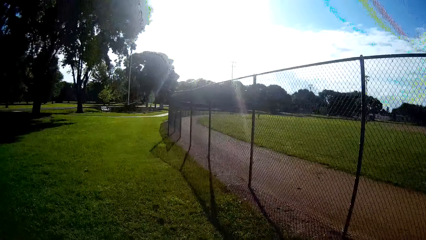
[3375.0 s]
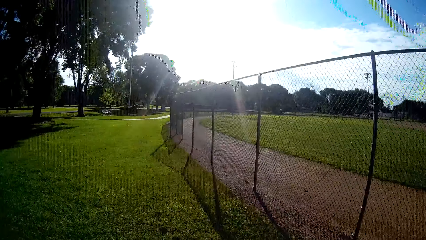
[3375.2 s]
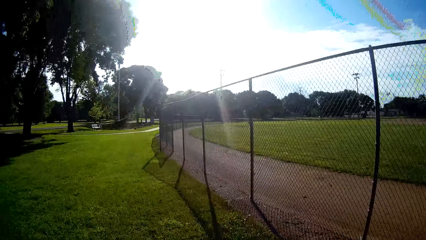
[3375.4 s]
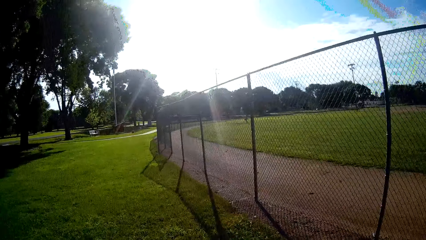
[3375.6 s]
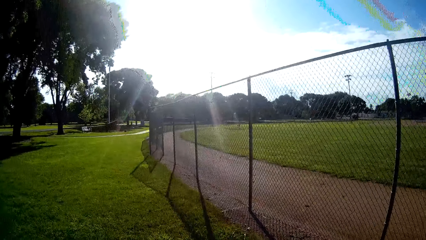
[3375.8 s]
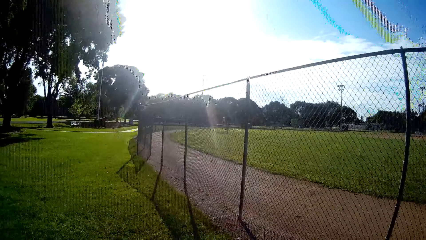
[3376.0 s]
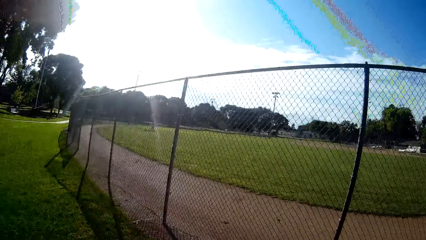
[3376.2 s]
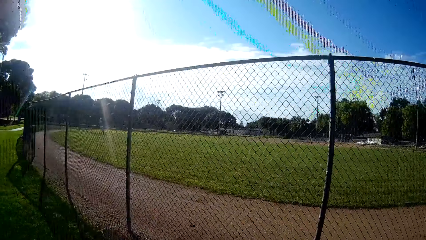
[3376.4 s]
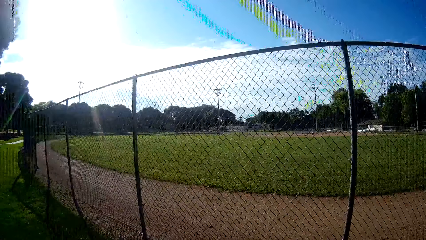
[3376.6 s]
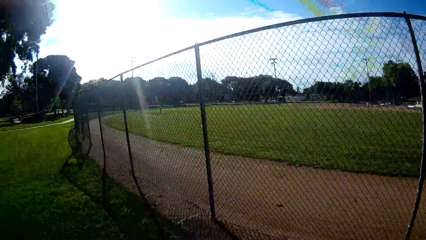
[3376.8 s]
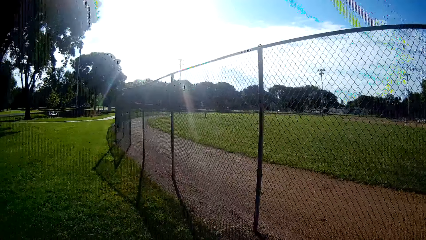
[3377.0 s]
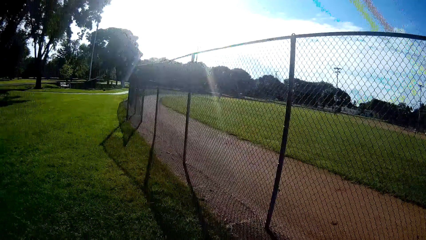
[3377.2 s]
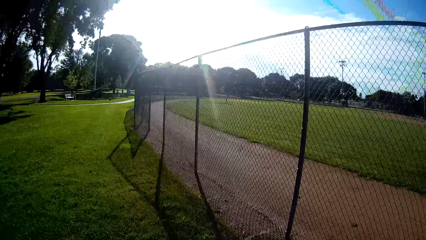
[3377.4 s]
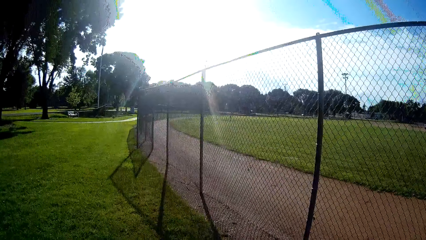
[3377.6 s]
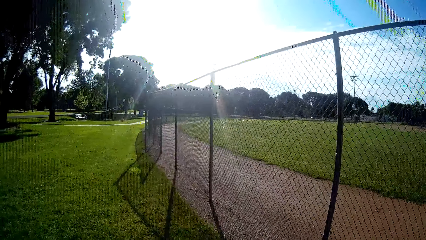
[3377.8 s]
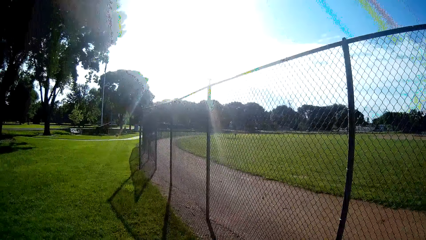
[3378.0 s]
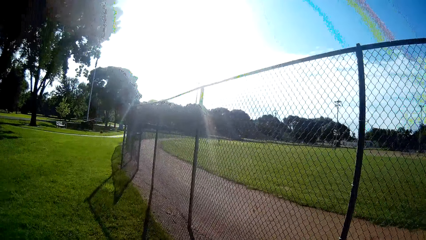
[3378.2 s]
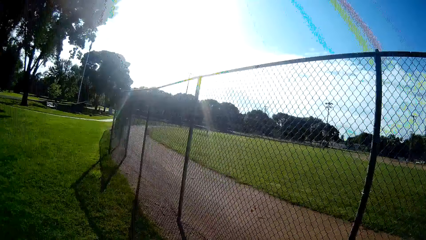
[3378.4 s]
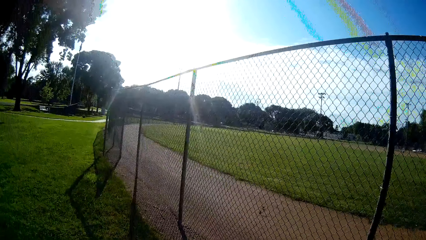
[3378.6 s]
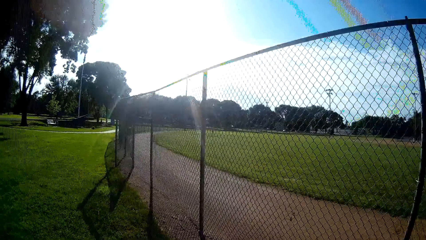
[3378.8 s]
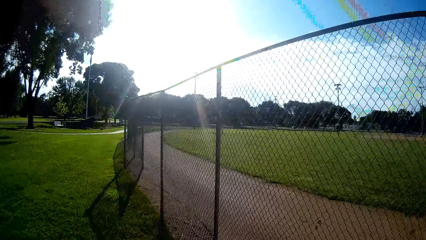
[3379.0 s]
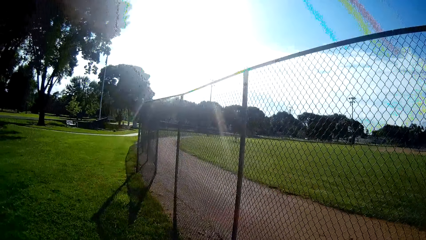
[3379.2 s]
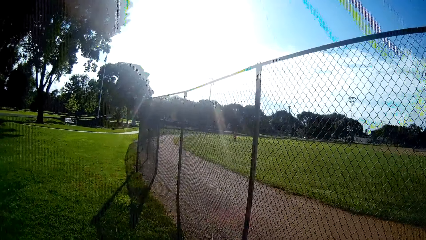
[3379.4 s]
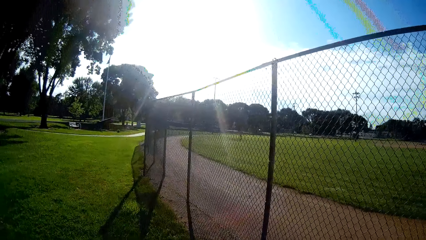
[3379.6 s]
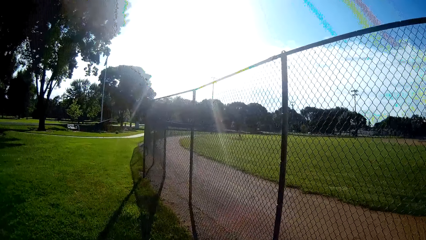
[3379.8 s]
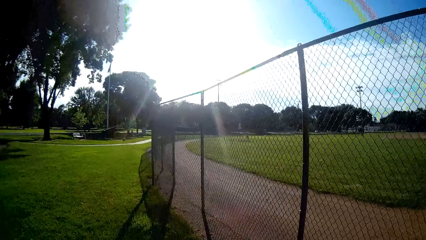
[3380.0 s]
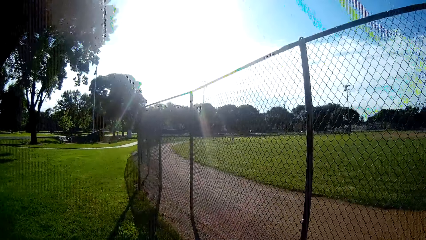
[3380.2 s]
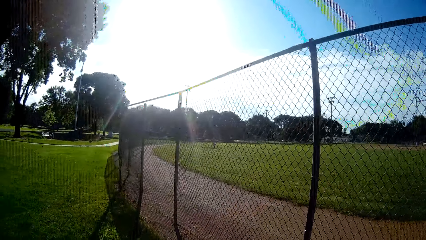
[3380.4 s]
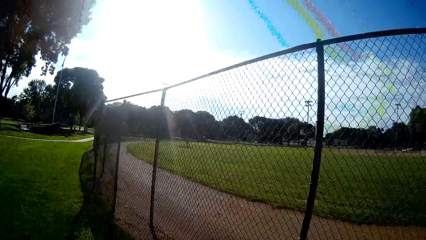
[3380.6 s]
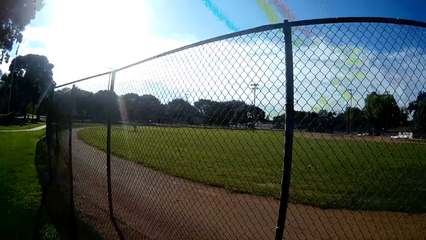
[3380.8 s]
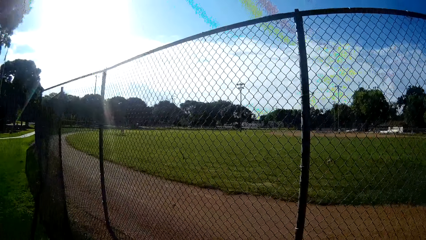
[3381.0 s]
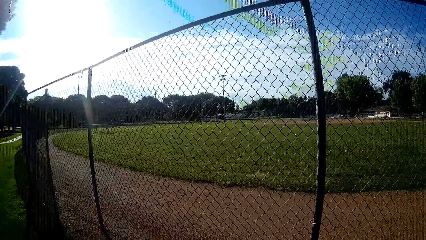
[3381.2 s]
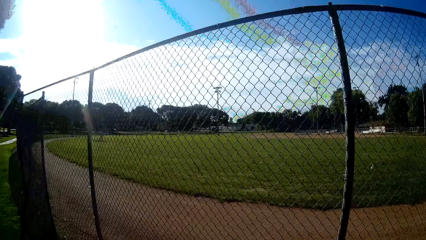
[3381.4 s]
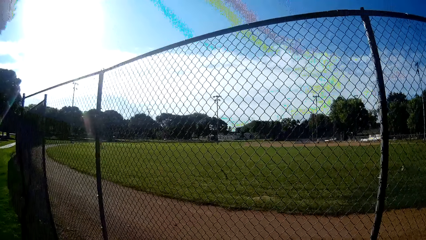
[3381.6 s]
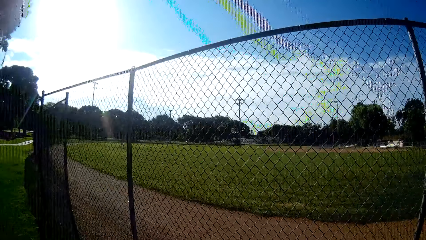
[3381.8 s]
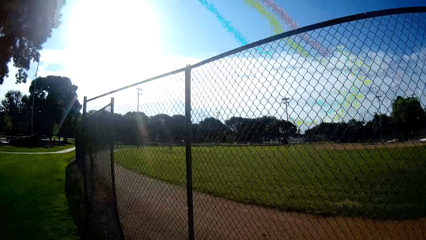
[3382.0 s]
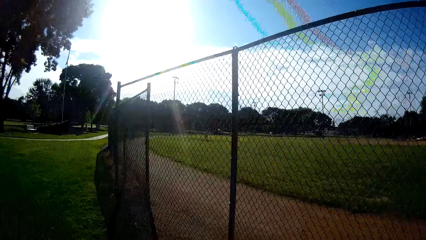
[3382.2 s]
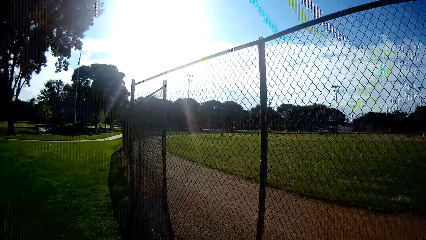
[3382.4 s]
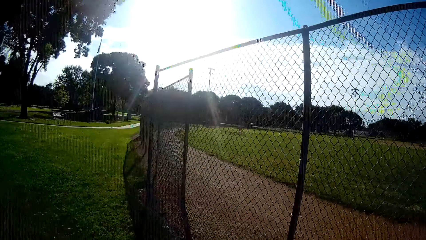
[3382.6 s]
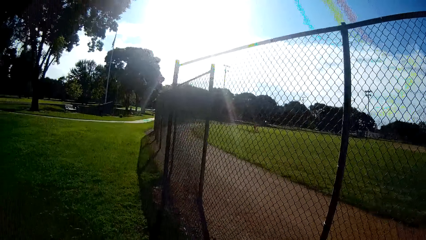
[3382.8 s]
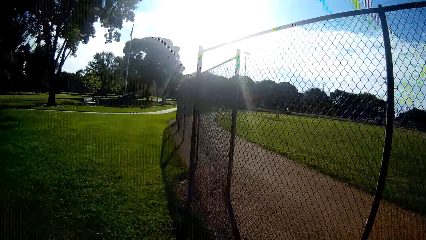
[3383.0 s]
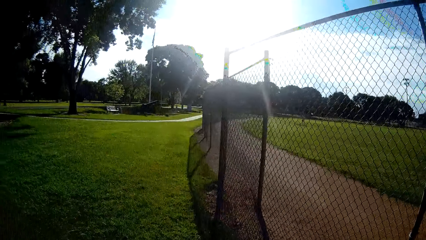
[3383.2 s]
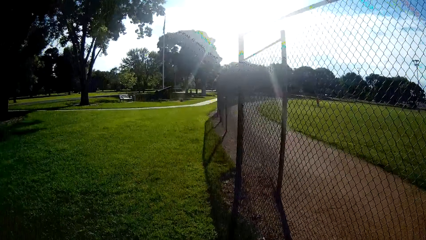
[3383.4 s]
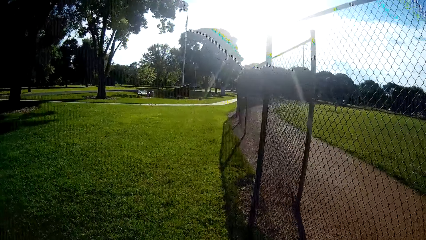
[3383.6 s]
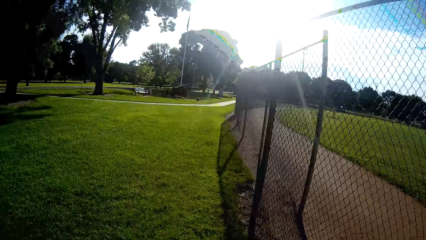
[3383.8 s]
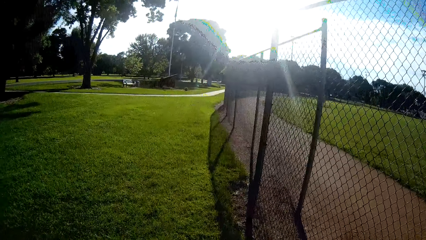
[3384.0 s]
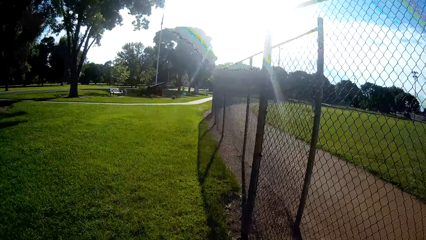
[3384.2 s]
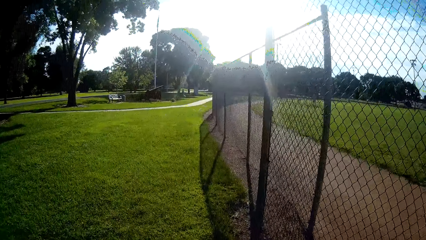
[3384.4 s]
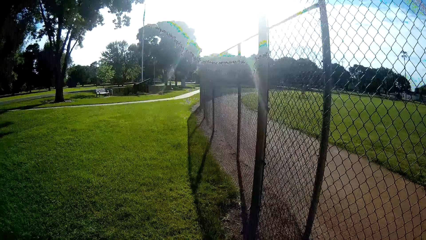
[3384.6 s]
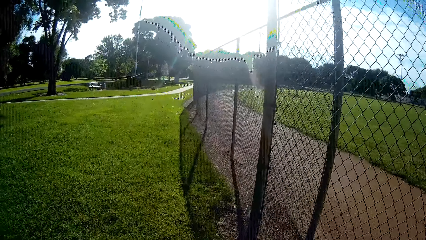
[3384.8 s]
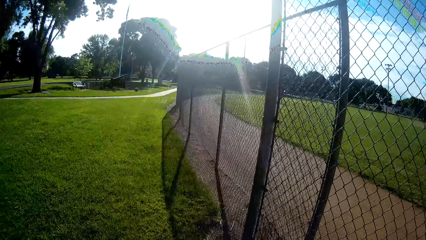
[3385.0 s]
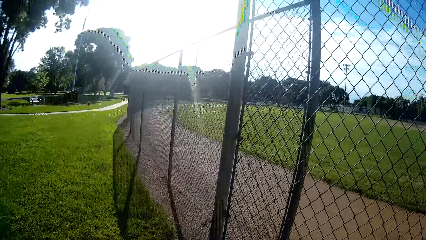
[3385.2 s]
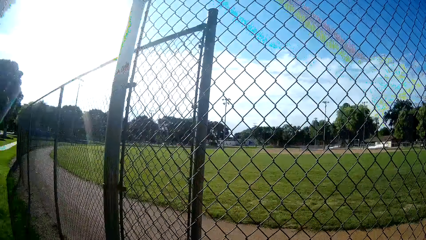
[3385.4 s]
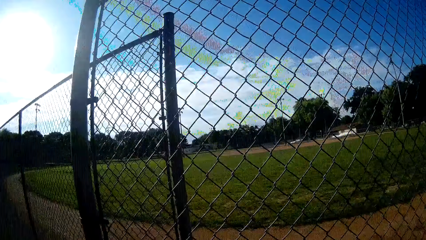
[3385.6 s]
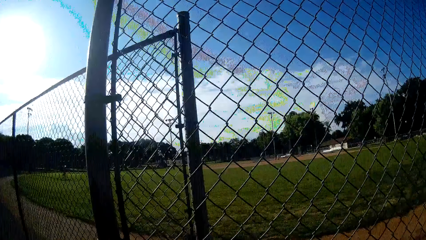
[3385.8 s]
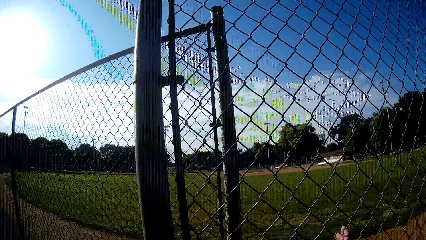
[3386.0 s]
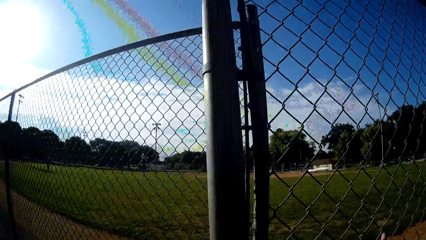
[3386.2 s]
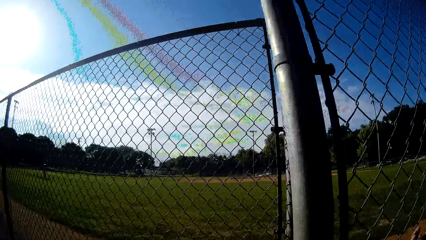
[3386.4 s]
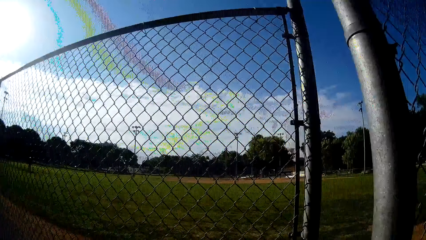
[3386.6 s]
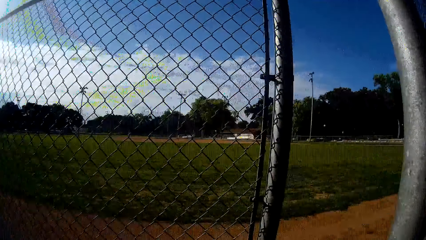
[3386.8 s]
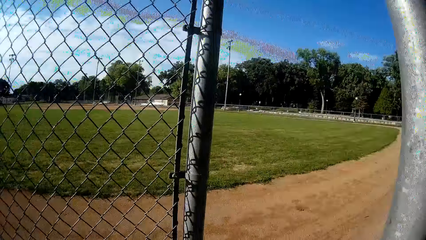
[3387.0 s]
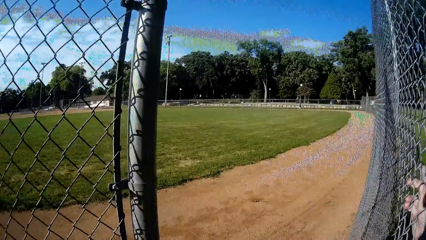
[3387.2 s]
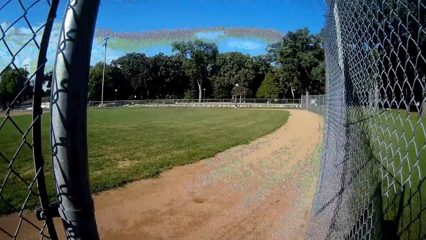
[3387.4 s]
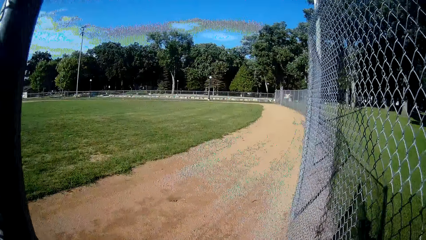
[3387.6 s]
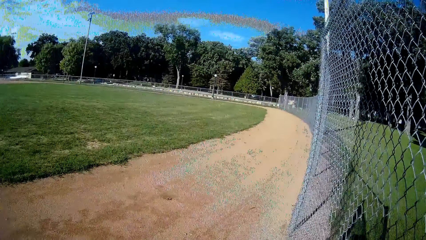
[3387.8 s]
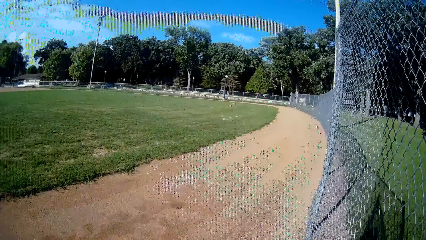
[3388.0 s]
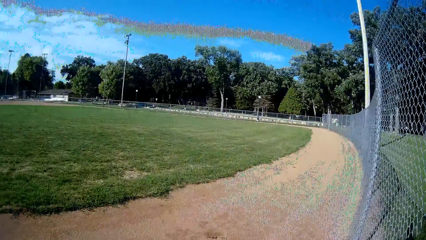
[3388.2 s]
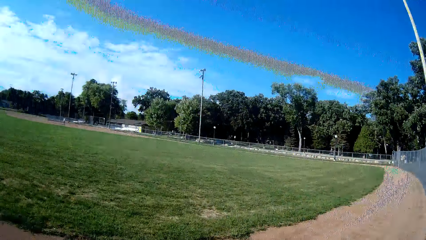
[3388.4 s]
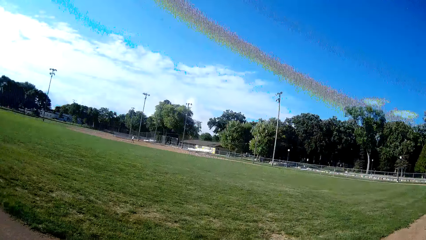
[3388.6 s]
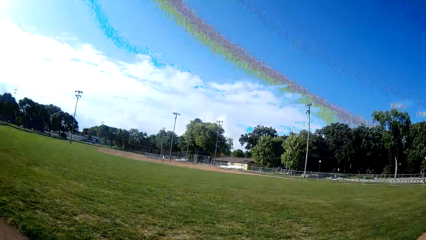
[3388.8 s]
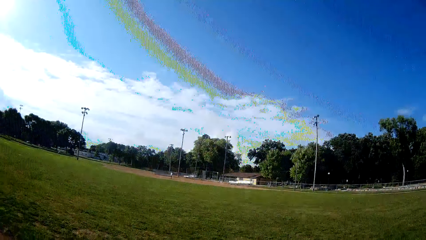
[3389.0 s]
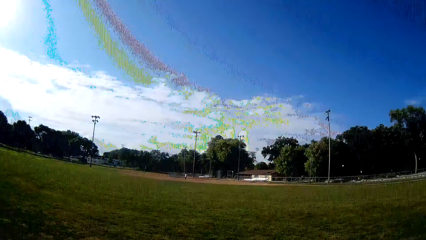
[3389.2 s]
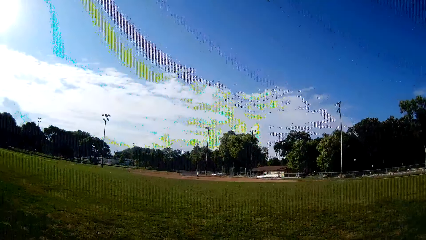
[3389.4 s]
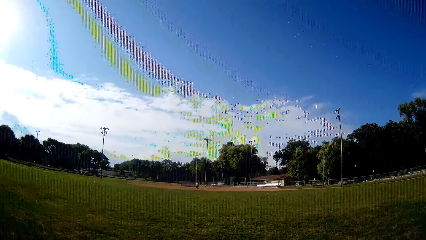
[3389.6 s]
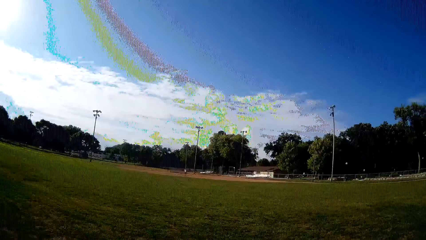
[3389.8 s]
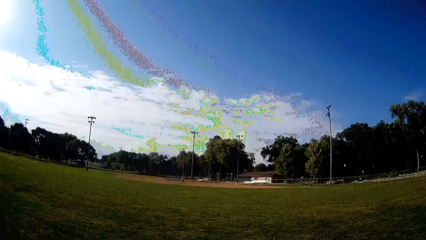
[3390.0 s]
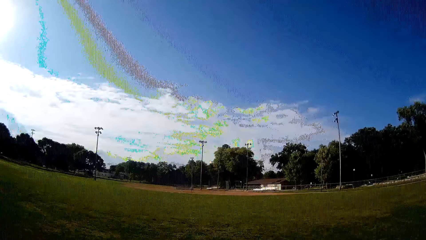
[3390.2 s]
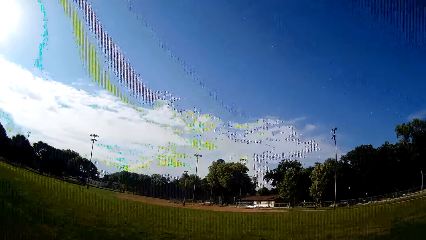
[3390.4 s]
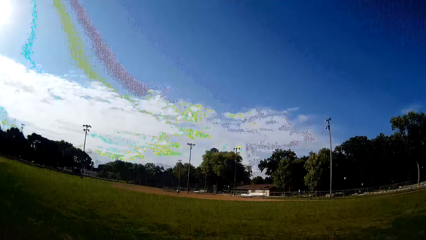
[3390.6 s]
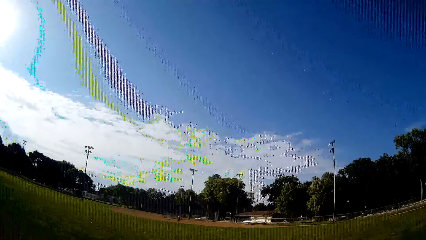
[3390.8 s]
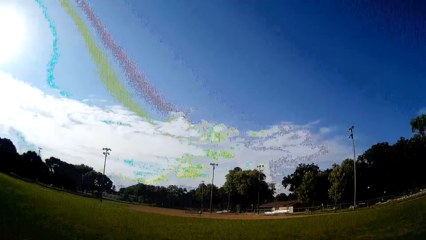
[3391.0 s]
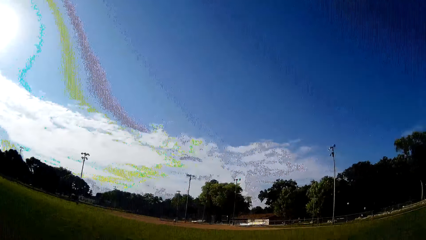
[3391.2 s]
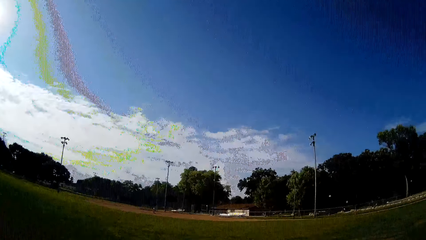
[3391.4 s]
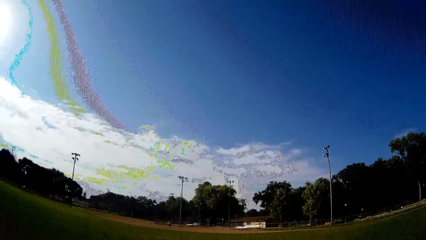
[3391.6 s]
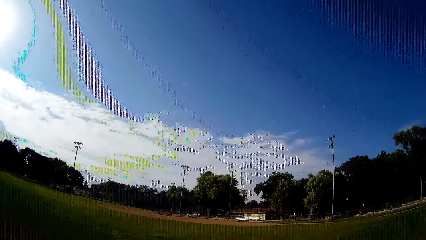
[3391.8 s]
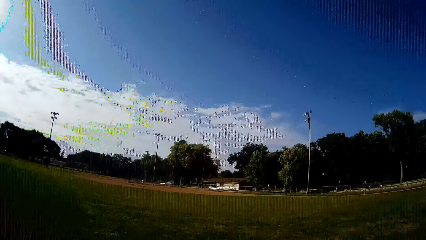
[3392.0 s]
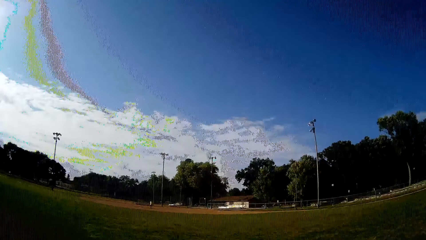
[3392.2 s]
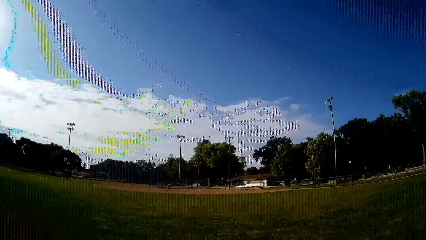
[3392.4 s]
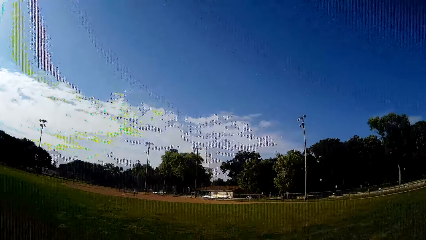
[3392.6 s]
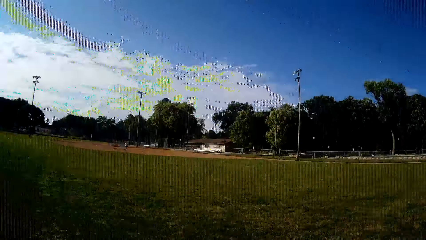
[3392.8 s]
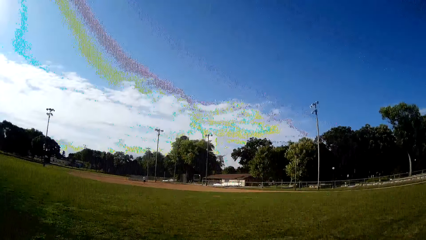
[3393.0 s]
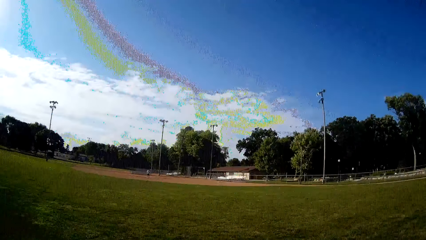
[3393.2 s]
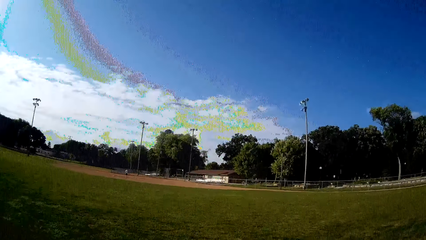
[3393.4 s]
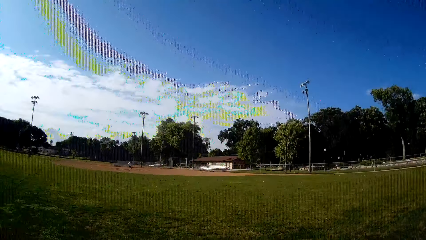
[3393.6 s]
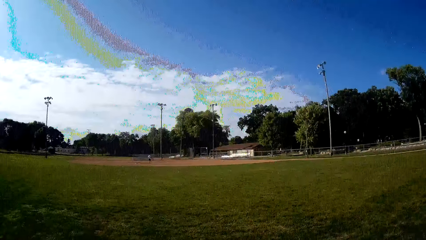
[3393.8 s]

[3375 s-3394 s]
The camera wearer jogs forward.
